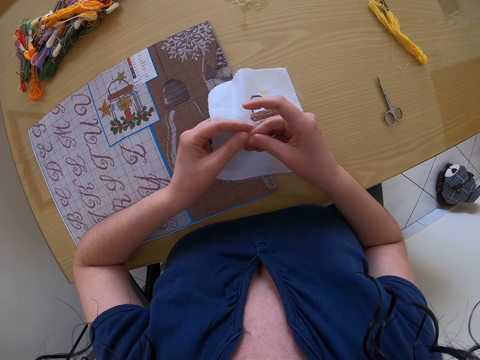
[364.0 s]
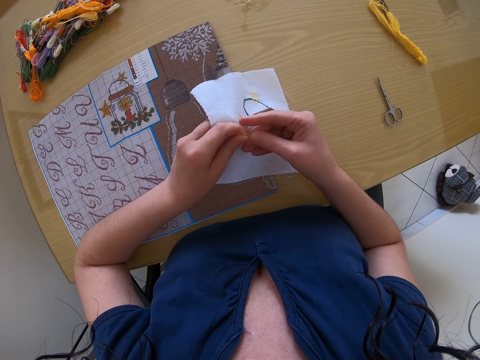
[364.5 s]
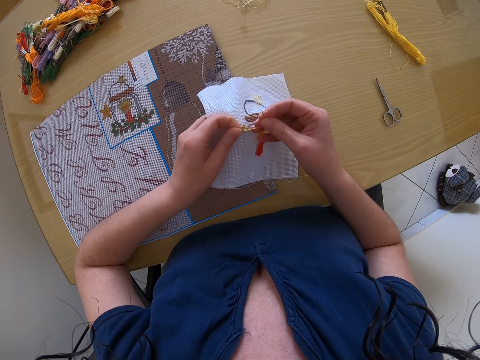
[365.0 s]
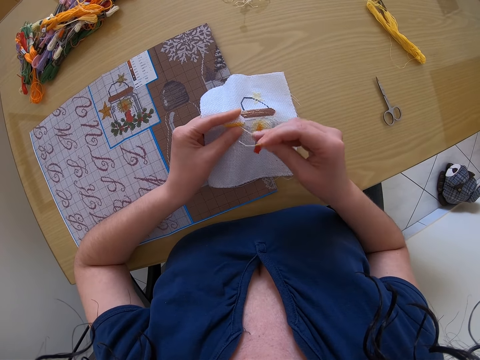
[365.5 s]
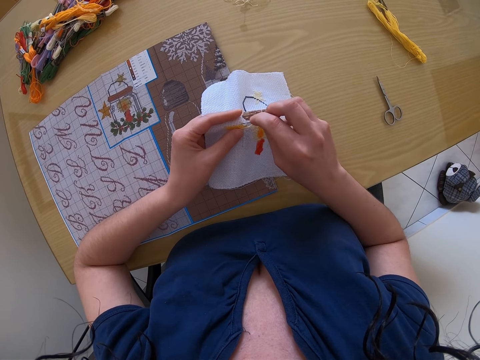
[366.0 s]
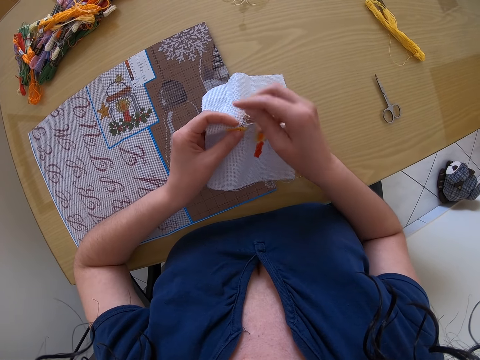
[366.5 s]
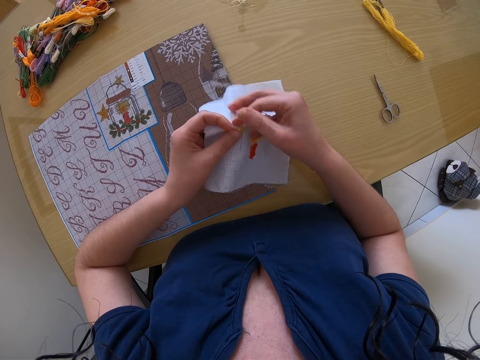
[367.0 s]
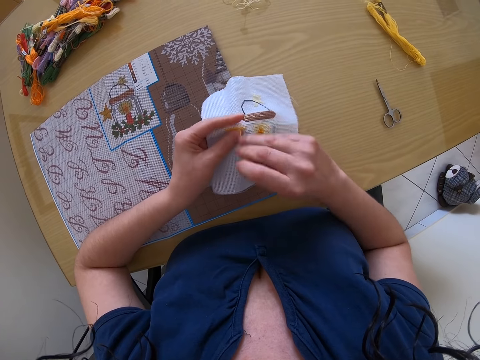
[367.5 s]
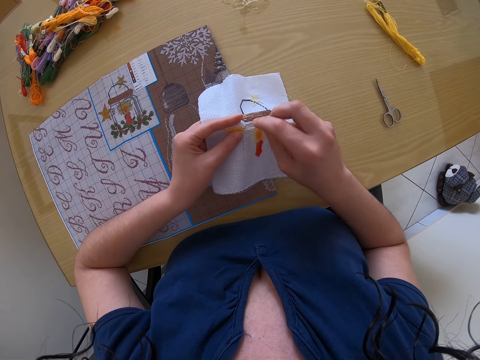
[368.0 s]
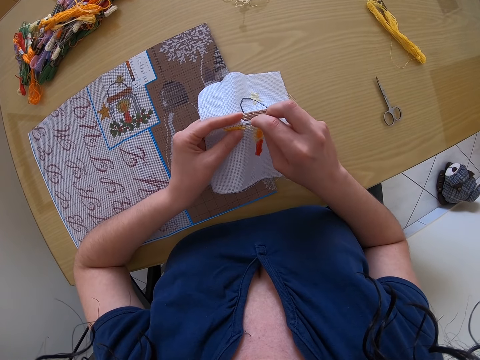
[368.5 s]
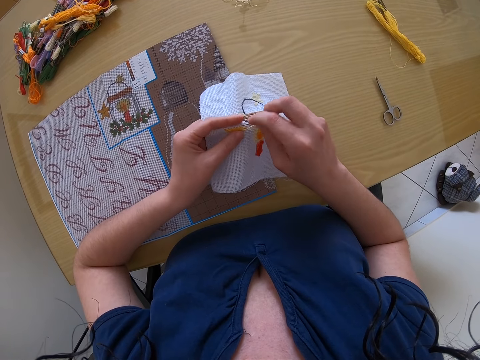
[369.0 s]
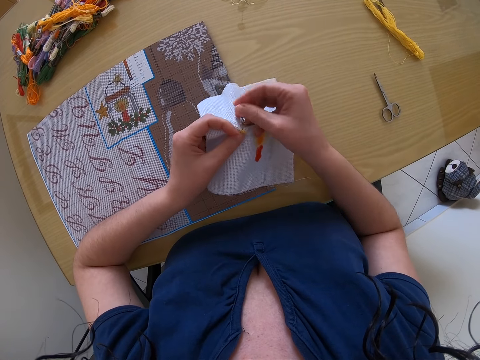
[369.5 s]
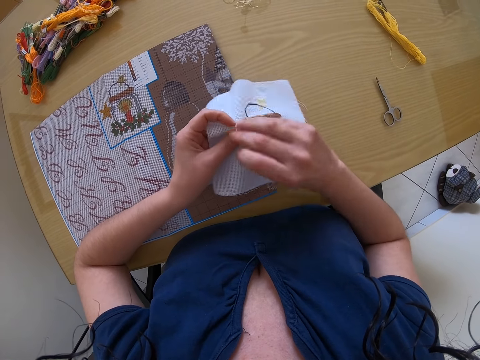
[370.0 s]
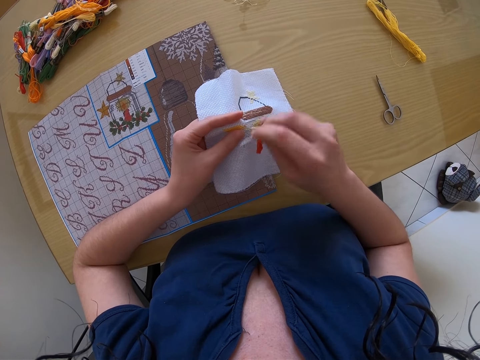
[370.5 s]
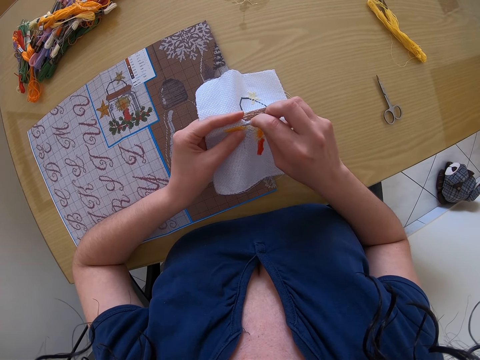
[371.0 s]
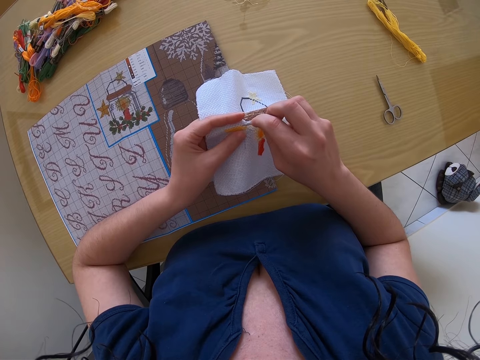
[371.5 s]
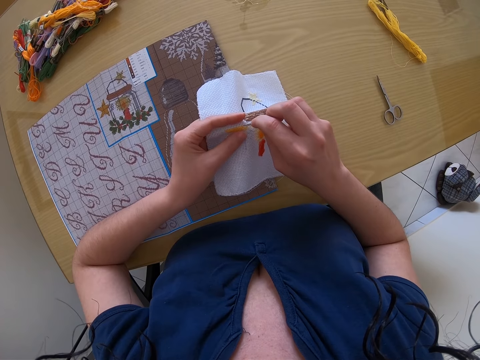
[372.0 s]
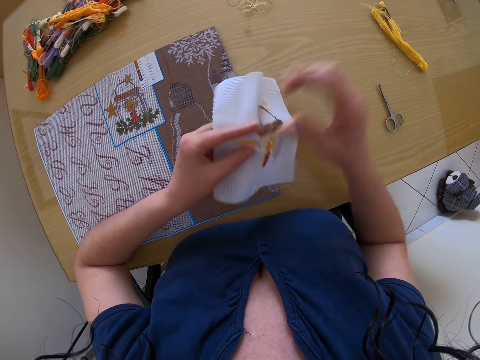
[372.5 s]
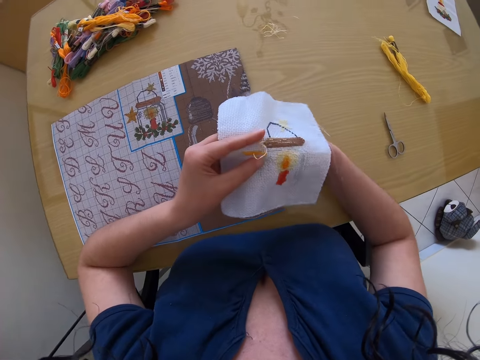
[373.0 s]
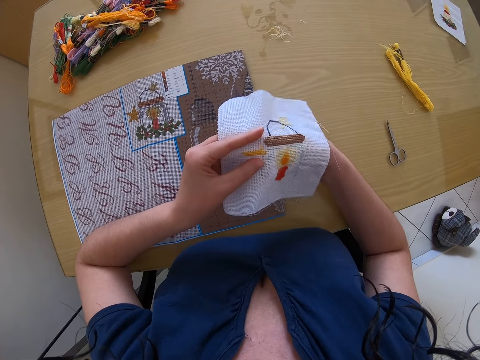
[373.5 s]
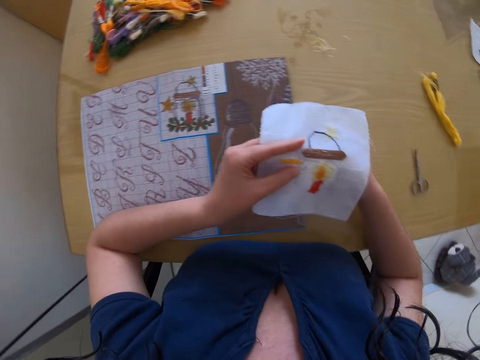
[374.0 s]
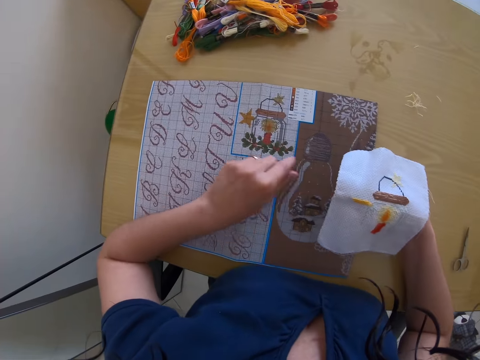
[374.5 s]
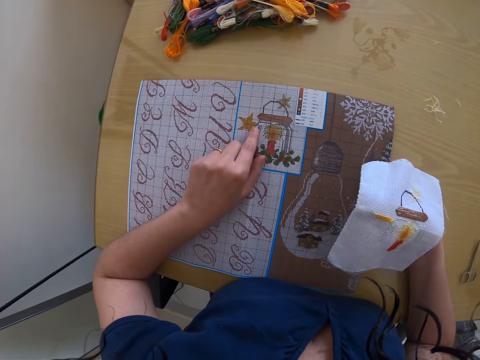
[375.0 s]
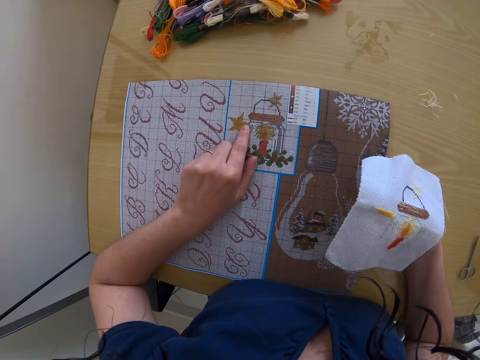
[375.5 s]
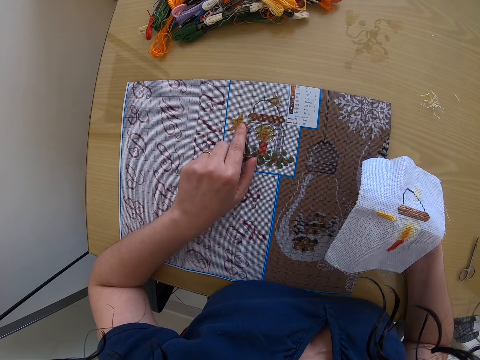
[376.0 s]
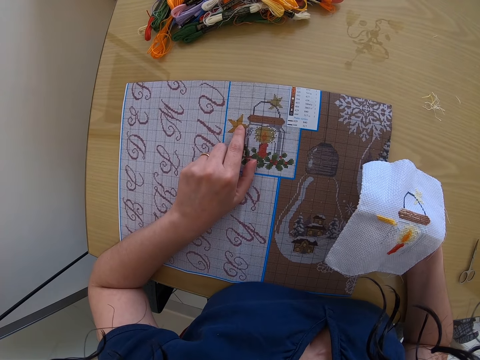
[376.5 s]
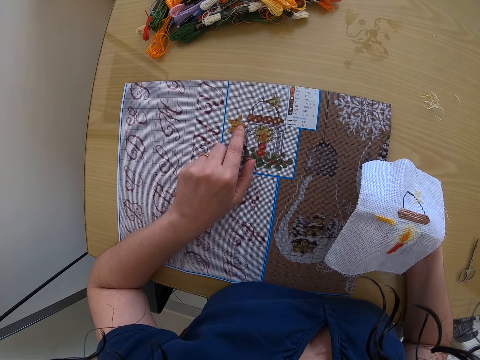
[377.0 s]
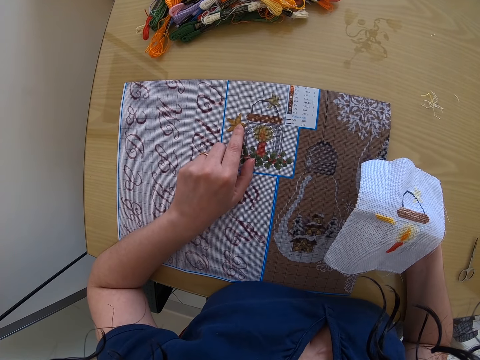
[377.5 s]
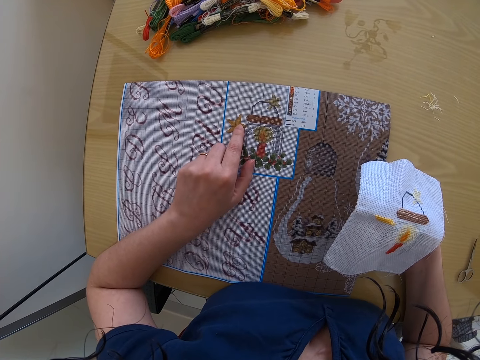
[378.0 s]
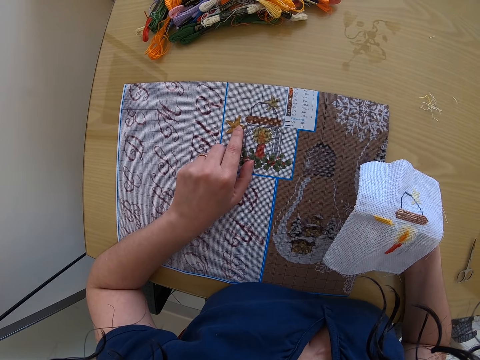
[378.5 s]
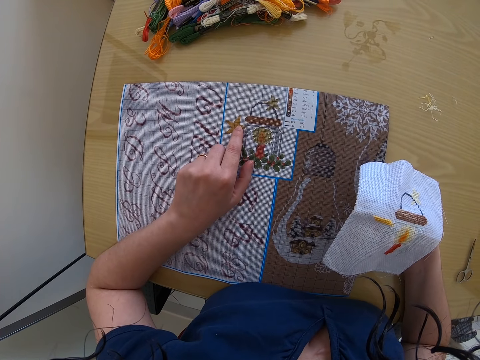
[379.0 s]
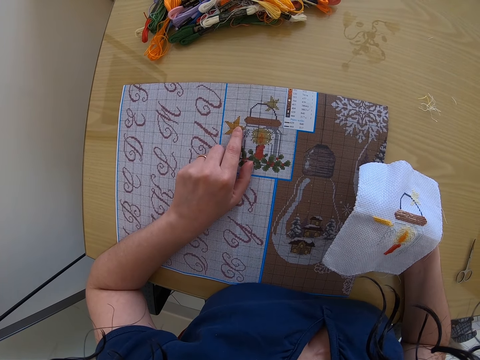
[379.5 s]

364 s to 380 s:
The camera wearer separates. She closes the stitch. She removes her left hand from the napkin on her right hand. She inspects a sample crochet pattern on a workbench with her left hand. She touches the design.

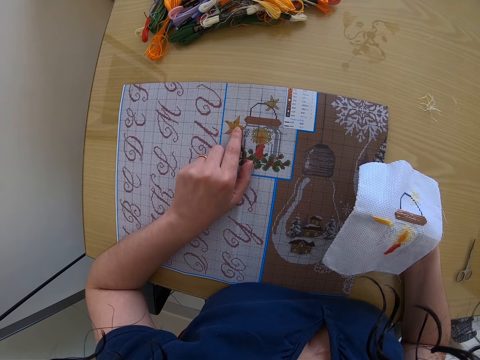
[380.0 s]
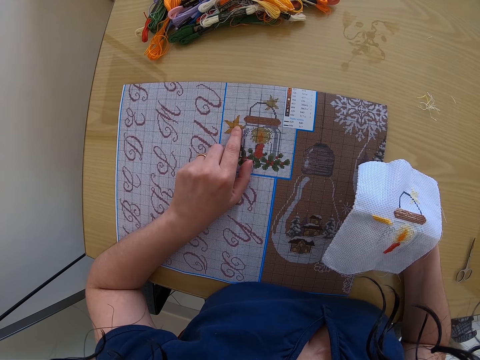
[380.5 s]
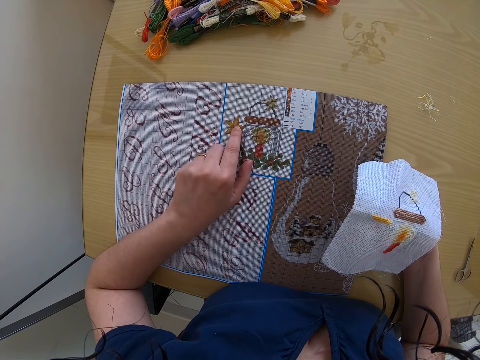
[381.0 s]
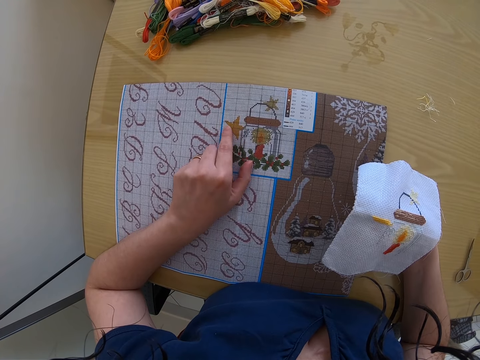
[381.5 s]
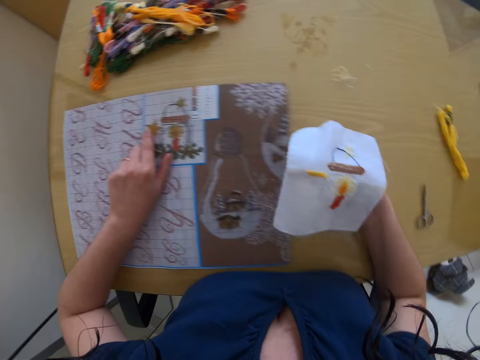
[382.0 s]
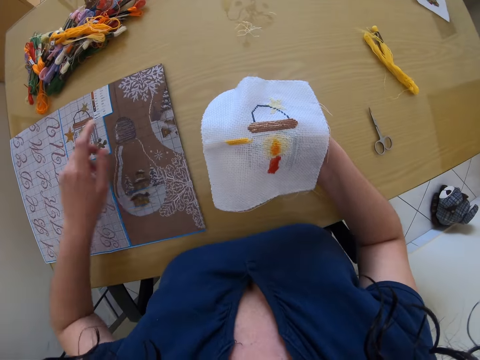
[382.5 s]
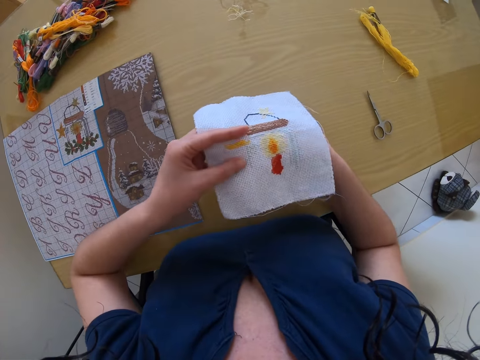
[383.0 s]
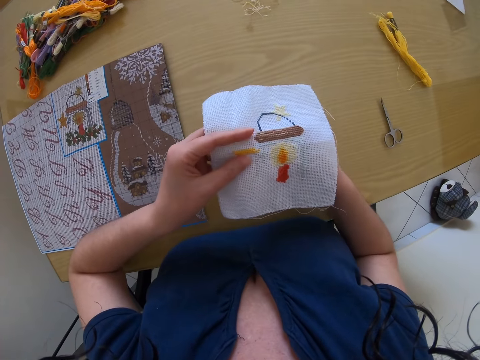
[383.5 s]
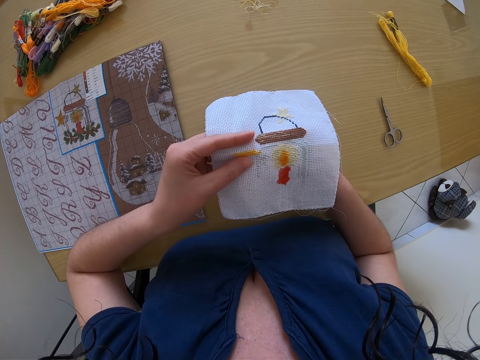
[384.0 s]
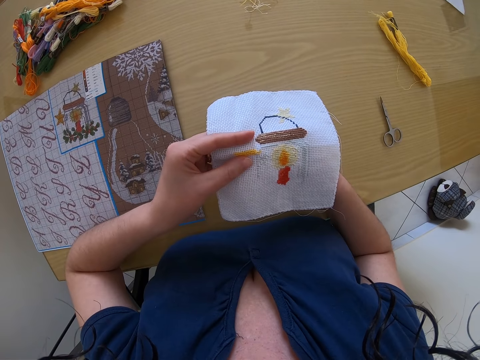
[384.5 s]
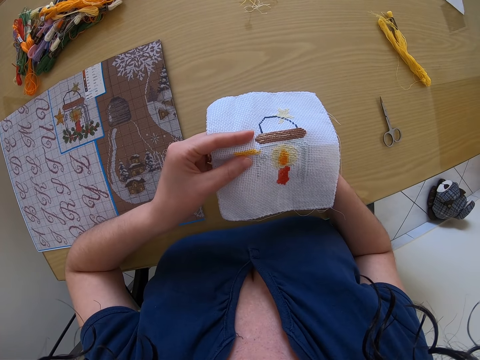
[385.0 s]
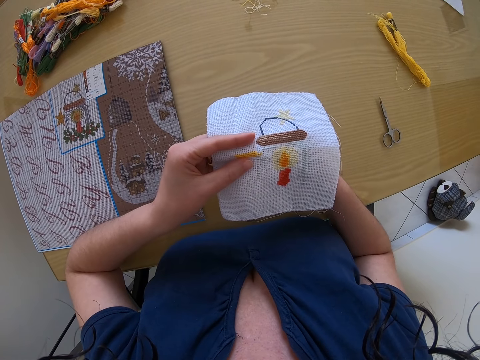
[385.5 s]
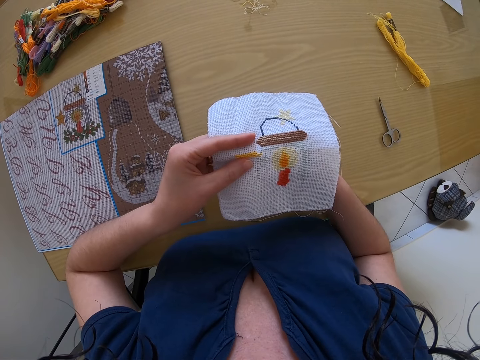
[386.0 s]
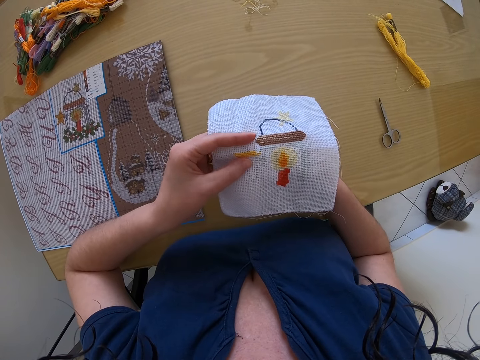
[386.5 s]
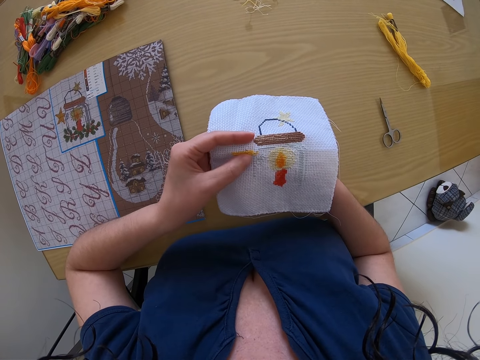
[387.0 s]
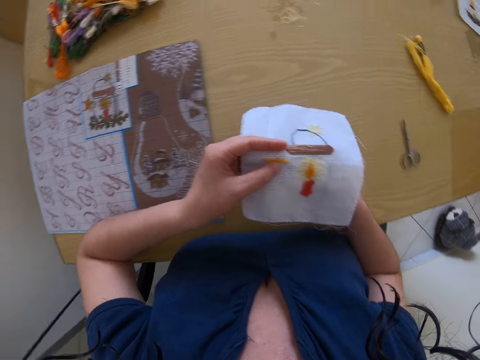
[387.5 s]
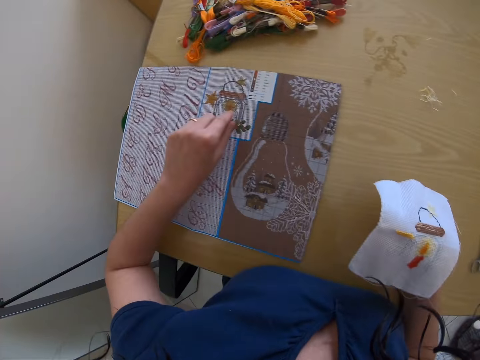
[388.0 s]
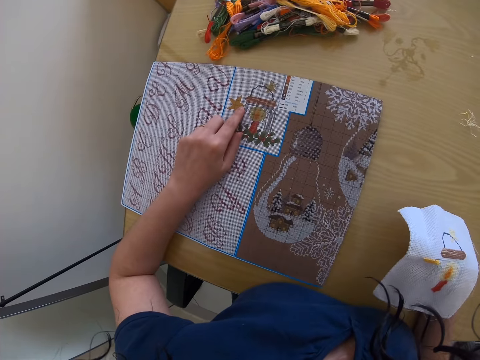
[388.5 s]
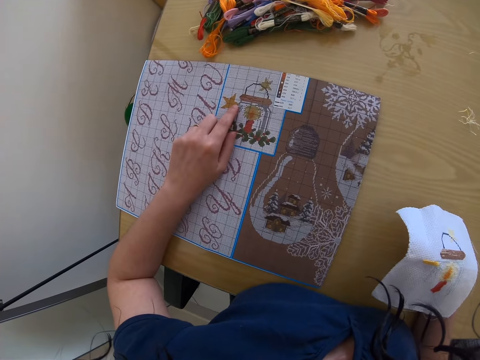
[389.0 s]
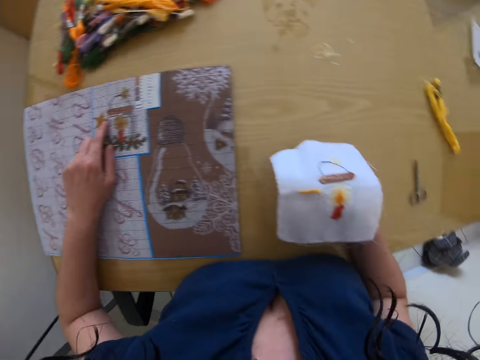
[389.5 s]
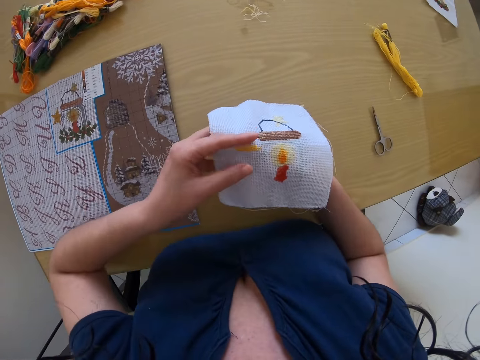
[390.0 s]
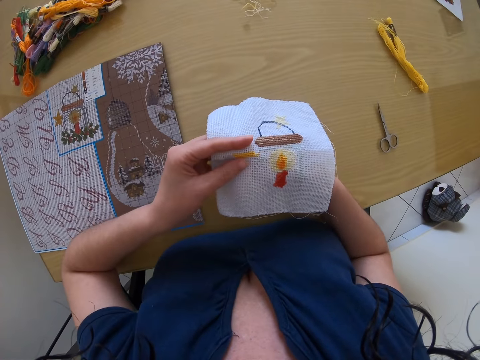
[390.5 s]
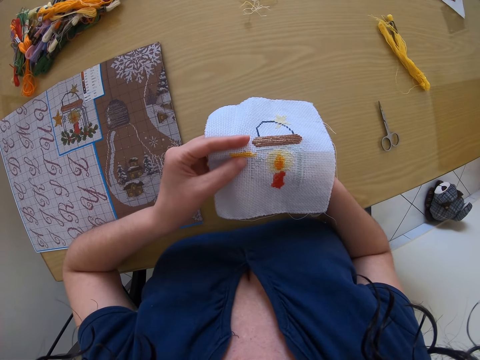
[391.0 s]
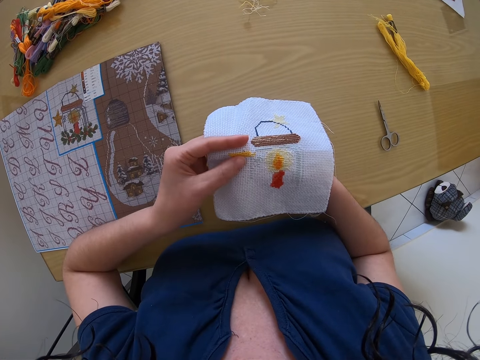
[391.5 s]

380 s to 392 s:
The camera wearer holds a piece of cloth. They touch the designed cloth.
